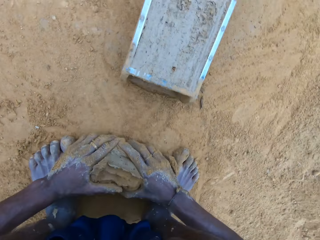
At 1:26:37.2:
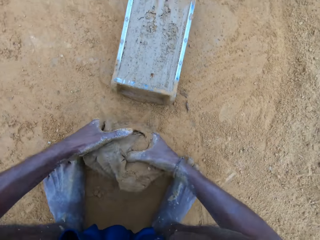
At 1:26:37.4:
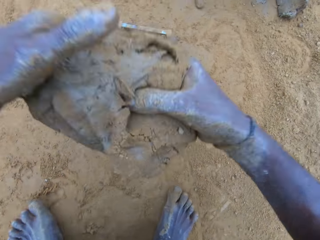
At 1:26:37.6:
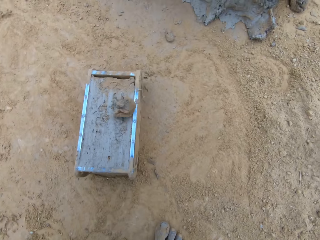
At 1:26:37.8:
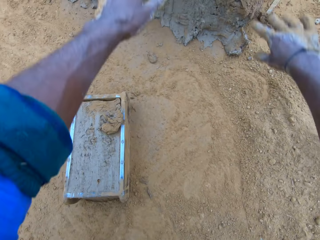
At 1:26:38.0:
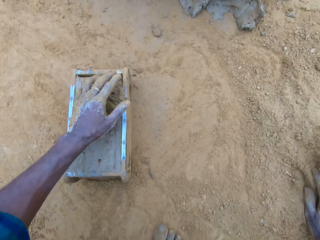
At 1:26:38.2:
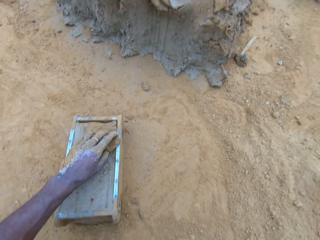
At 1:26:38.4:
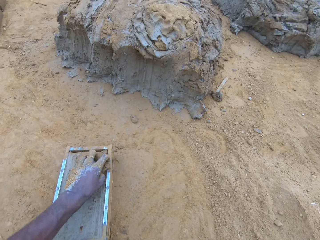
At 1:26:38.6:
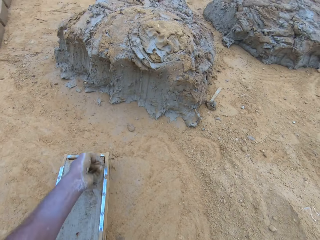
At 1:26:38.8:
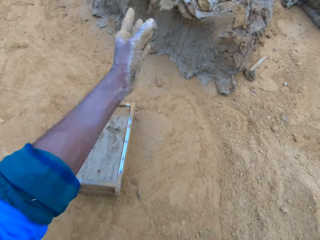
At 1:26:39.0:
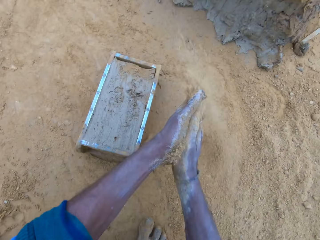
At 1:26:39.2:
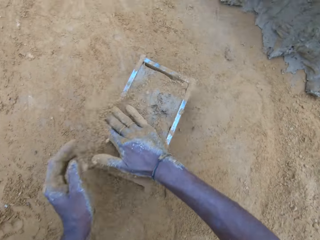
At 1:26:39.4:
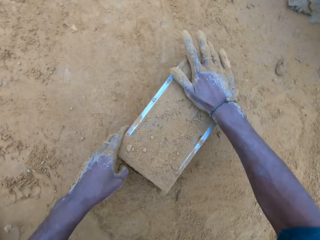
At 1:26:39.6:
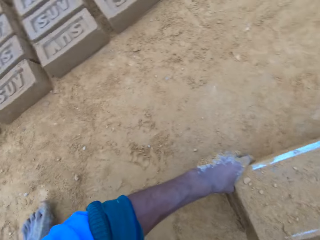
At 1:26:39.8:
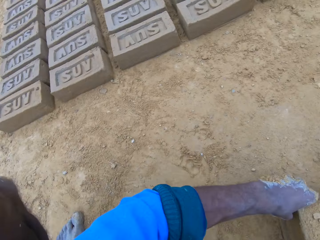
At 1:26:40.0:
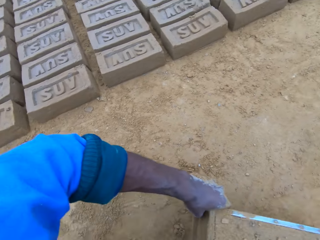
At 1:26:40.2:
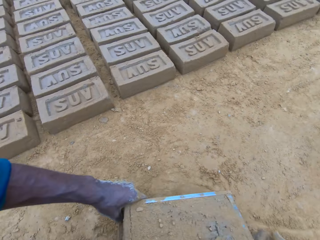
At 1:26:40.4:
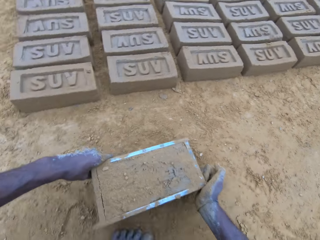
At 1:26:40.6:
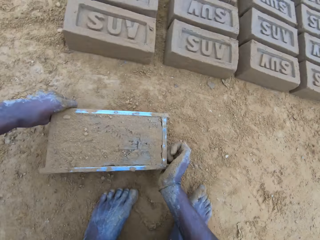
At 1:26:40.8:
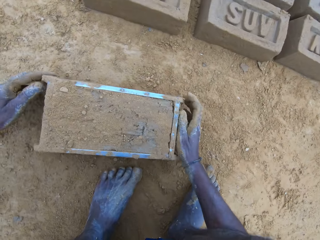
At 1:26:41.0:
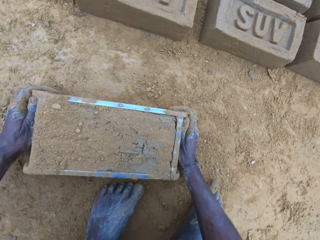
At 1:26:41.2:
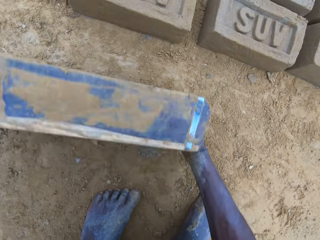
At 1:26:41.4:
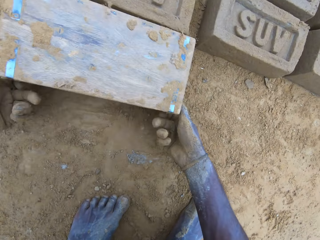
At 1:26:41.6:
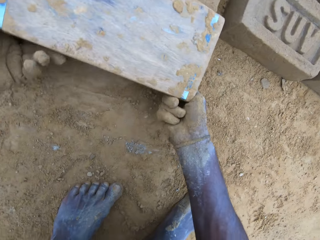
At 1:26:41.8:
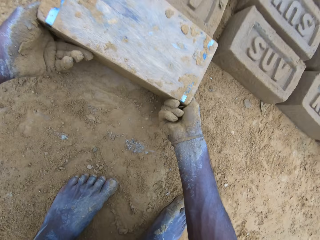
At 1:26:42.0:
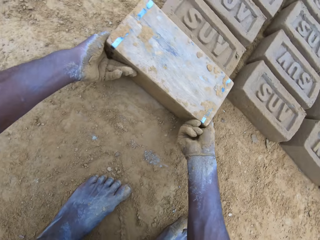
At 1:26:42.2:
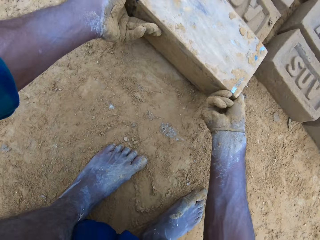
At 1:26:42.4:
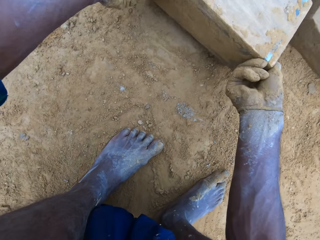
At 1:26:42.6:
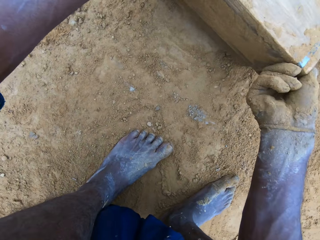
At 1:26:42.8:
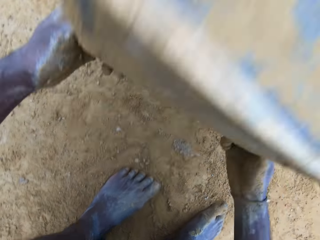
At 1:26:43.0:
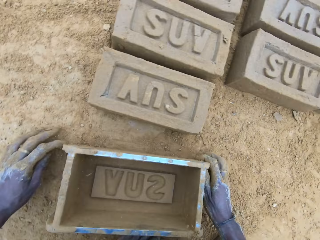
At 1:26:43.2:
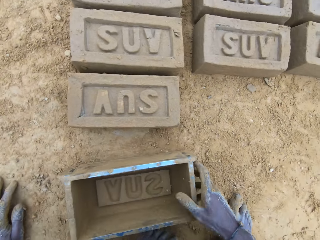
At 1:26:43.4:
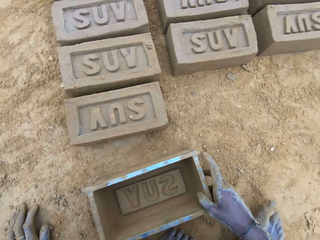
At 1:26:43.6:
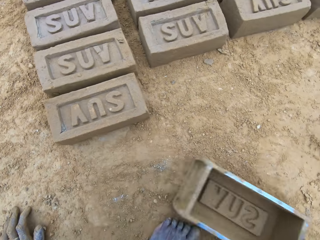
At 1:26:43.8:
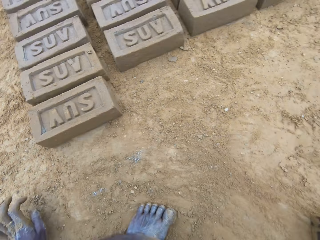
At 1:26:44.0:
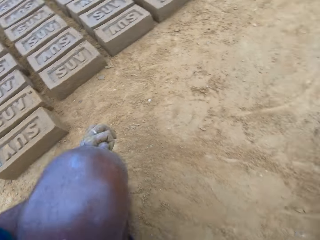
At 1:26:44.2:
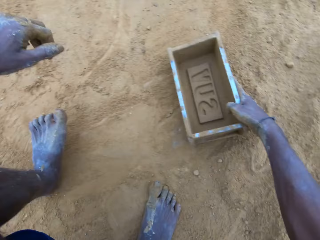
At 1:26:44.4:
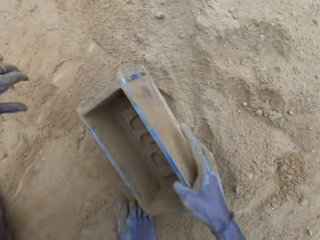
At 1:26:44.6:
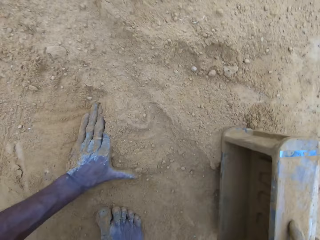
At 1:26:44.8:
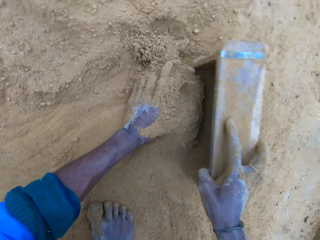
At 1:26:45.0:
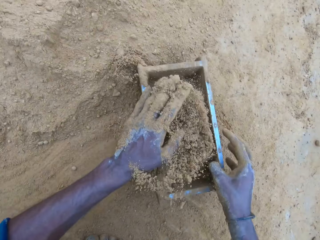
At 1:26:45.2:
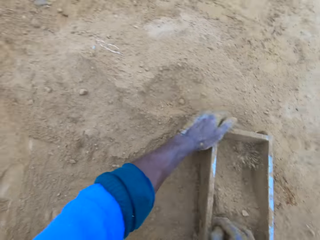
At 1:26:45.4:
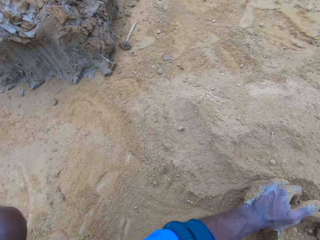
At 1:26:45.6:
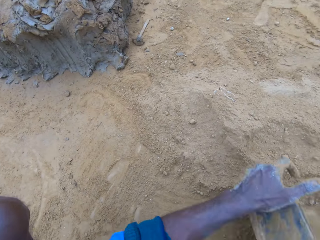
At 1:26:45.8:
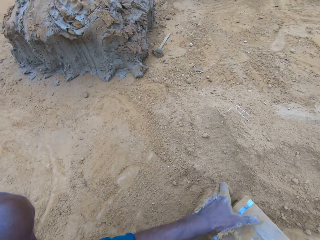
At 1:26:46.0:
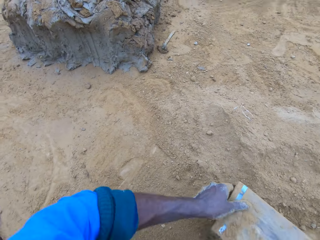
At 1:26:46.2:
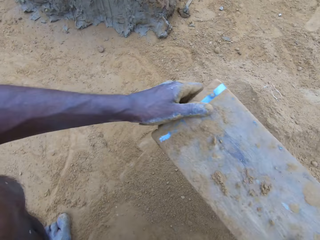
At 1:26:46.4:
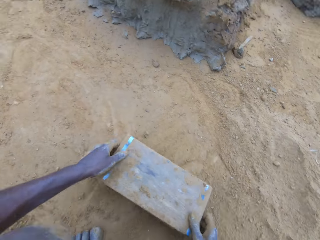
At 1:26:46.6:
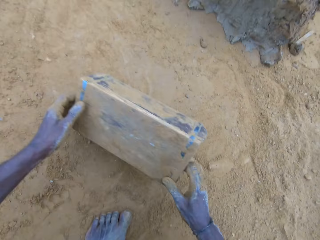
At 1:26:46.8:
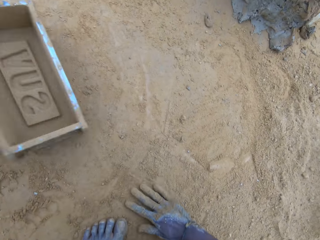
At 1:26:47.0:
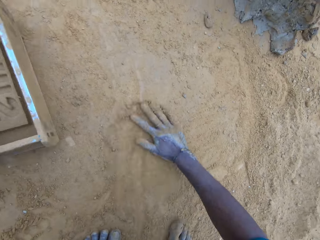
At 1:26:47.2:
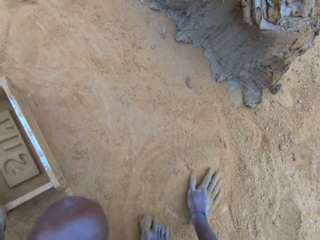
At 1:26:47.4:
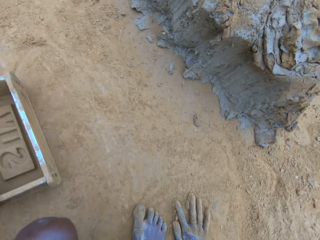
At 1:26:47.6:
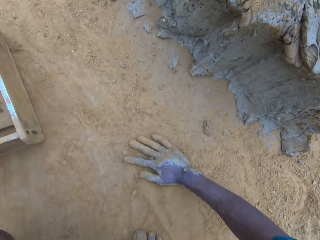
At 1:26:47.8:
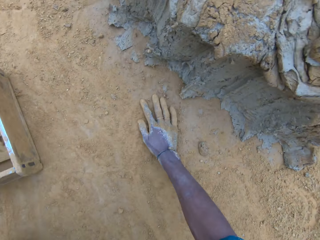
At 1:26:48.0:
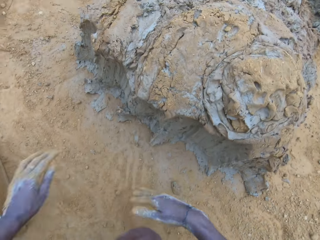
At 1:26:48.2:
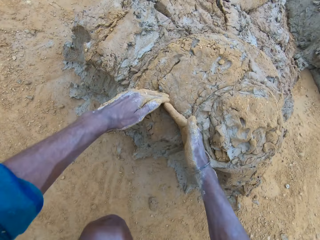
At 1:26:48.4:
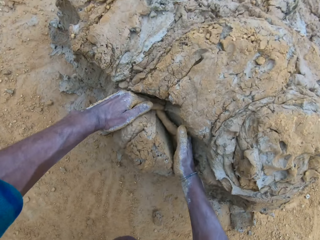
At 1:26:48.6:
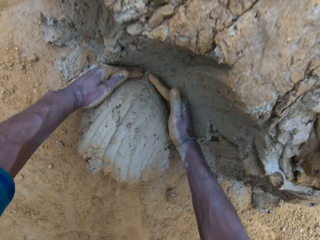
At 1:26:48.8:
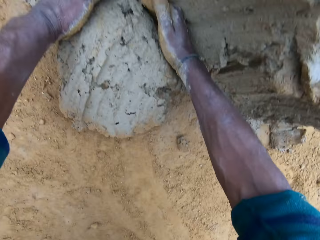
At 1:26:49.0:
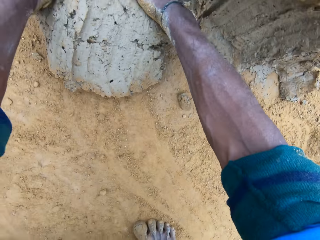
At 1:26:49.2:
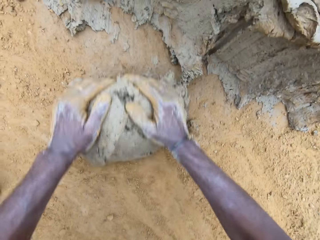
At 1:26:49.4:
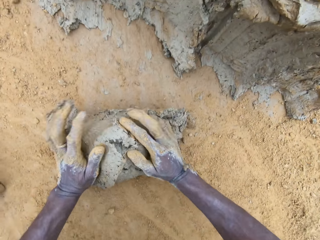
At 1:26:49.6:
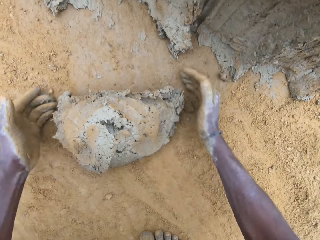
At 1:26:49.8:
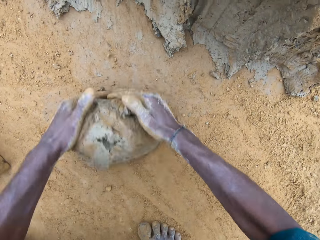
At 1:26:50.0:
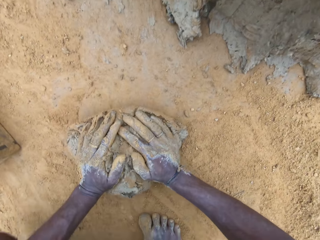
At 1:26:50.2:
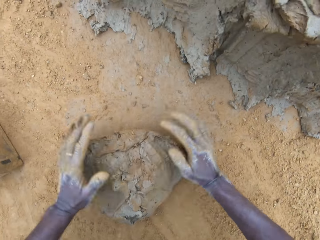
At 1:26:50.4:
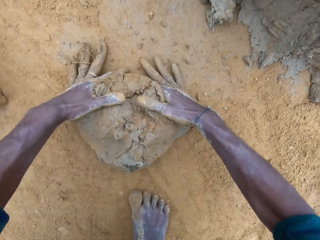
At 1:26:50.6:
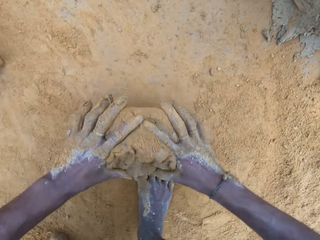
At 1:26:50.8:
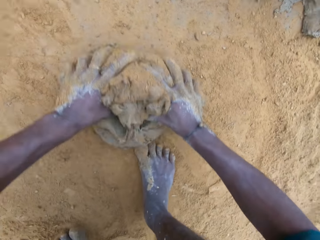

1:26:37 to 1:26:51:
The camera wearer picks the excess wet clay on the ground and throws the excess wet clay on the heap of wet clay. He throws wet clay on the heap of wet clay. He picks up some mud with his left hand. He pours sand on the wet clay in the brick mold. He moves the brick mold. He picks up the box and puts the box down. He turns over the wet clay in the brick mold on the ground. He pours the shaped brick on the ground. He removes the brick mold, drags the brick mold on the ground and pours sand into the brick mold. He scoops some soil into the box. He pours the sand in the brick mold on the ground, hits the brick mold on the ground and puts the brick mold aside. He spreads soil on the ground with his right hand. He rubs his hands on the ground and cuts wet clay from the heap of wet clay with his hand. He scoops some mud. He rolls the wet clay on the ground.

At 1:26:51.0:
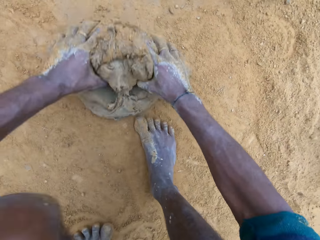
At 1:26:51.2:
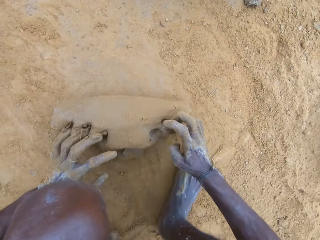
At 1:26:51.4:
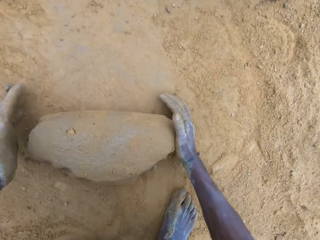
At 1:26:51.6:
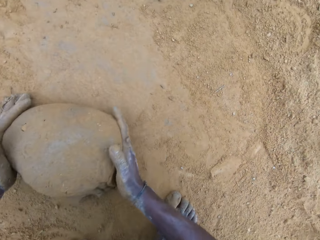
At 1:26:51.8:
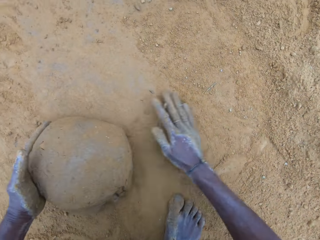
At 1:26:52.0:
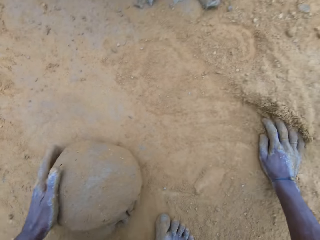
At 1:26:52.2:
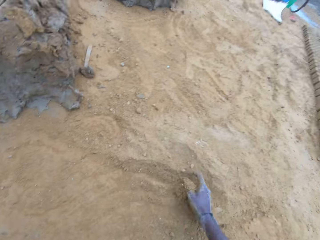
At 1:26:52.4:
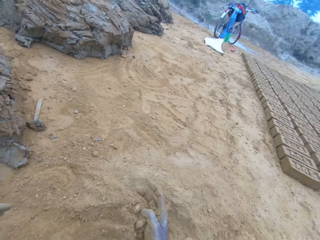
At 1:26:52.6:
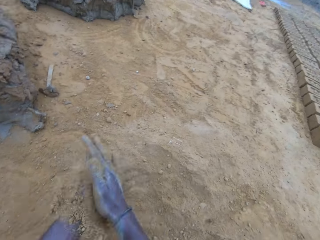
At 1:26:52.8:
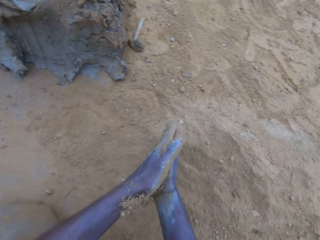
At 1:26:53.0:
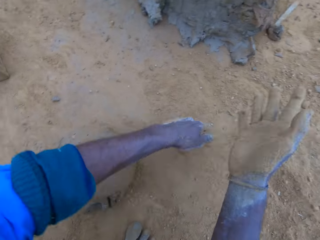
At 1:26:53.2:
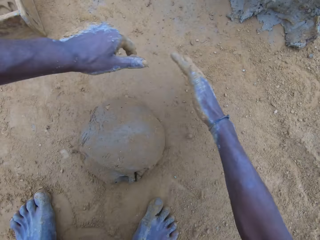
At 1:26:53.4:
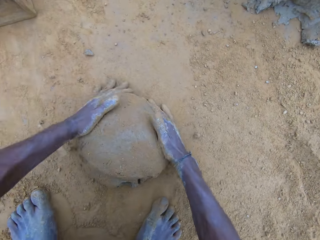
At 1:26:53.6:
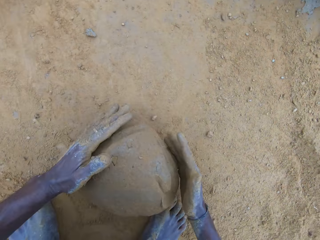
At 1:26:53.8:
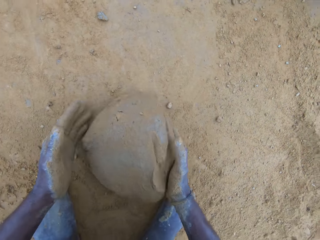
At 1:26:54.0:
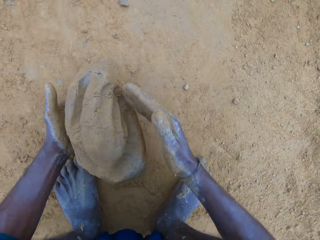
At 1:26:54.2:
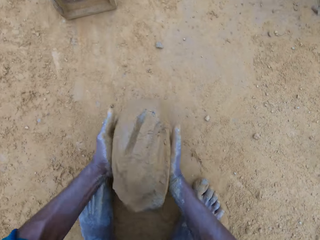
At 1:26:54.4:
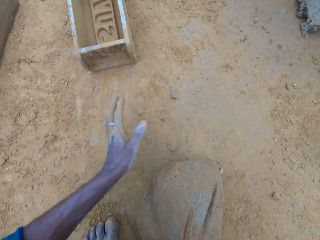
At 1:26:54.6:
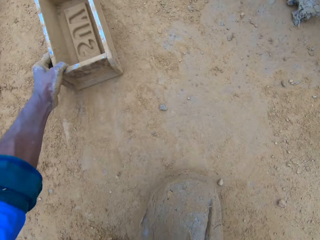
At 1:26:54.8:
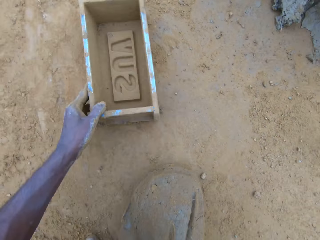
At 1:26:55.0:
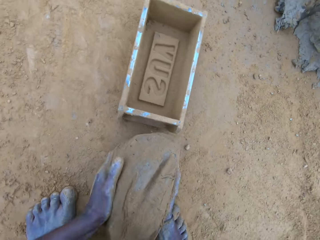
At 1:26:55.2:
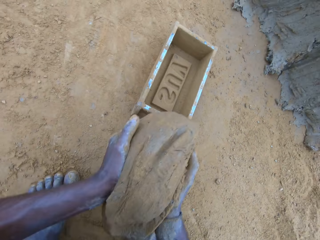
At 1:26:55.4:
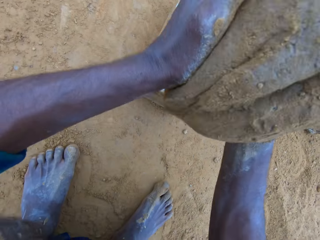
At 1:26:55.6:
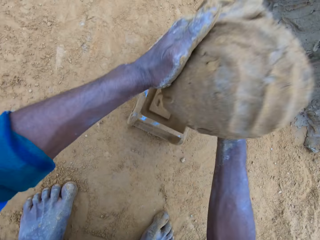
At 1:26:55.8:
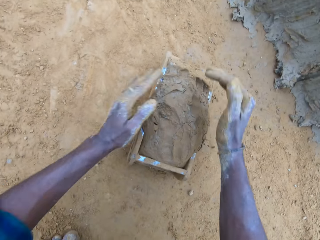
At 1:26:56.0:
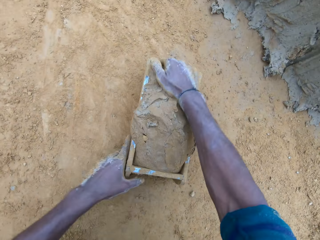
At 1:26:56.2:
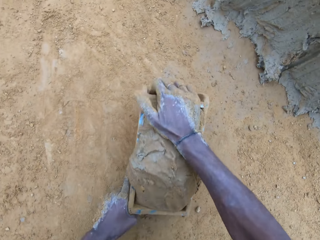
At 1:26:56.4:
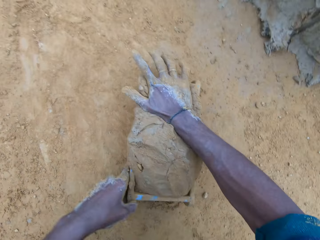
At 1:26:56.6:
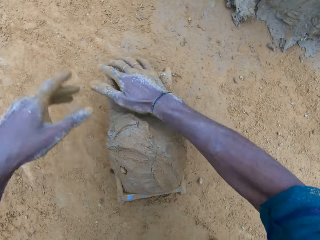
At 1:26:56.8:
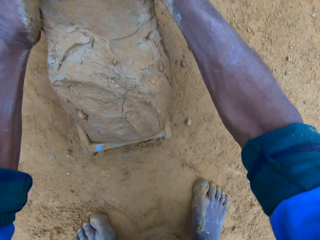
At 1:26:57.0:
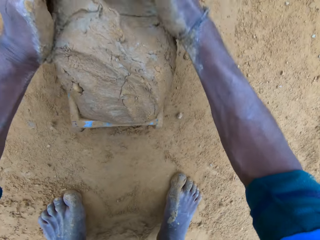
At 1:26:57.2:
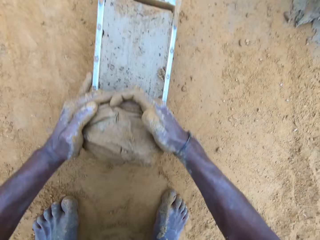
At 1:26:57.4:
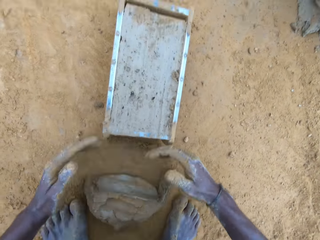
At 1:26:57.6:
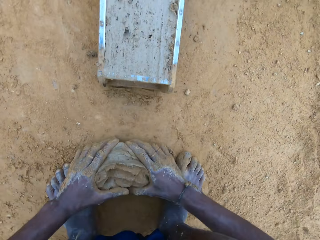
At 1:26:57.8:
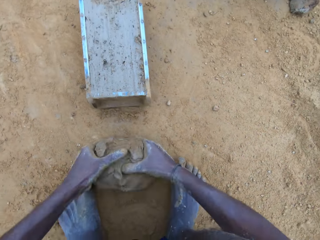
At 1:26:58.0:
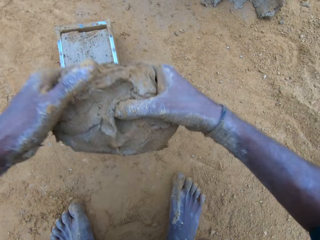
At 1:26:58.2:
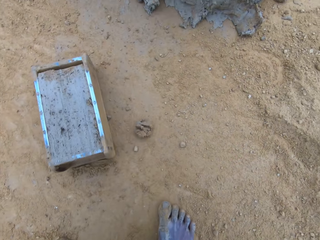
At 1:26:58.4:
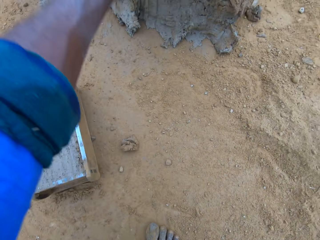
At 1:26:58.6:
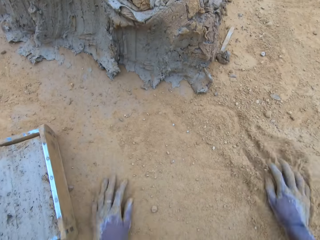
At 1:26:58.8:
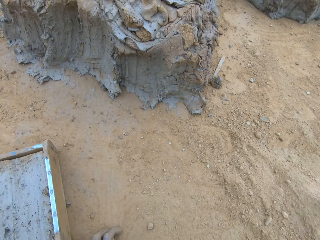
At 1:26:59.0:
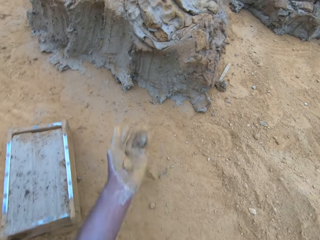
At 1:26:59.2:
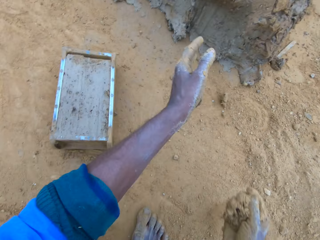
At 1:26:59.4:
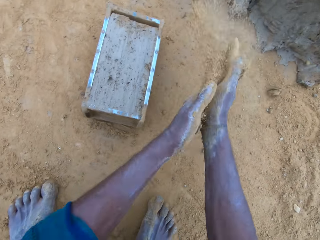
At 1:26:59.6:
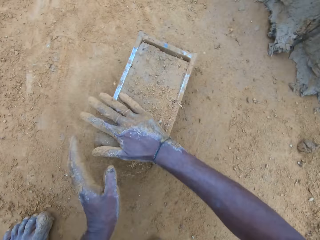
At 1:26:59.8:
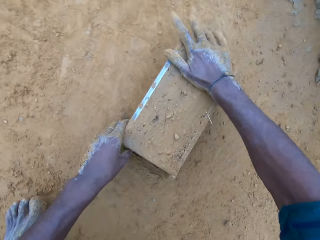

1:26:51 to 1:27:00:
The camera wearer puts his hand in the sand. He applies soil on the hands. He picks up the wet clay on the ground, moves the brick mold closer, puts the wet clay in the brick mold, adjusts the brick mold and removes the excess wet clay in the brick mold. He picks the excess wet clay on the ground, throws the excess wet clay on the heap of wet clay and pours sand on the wet clay in the brick mold.
